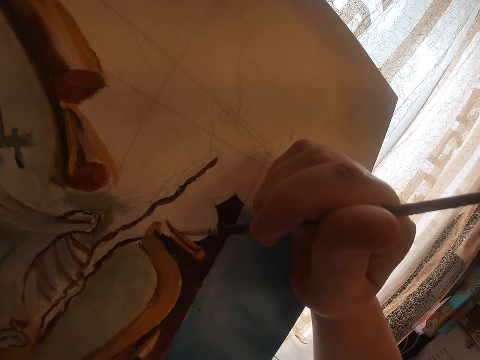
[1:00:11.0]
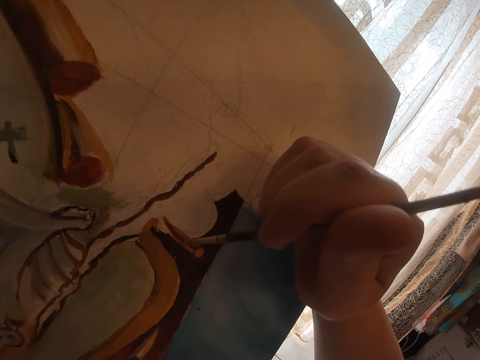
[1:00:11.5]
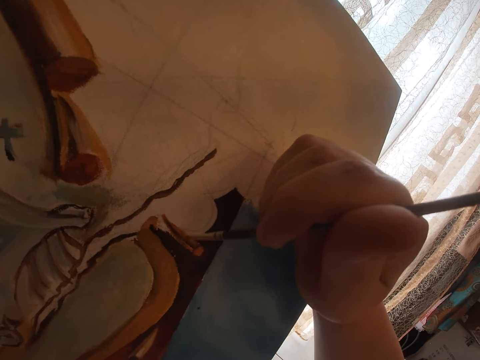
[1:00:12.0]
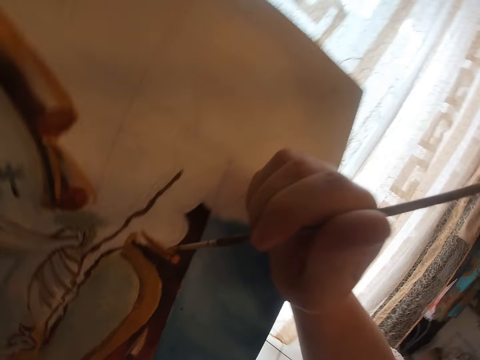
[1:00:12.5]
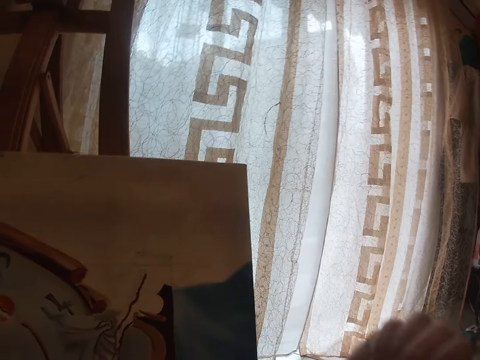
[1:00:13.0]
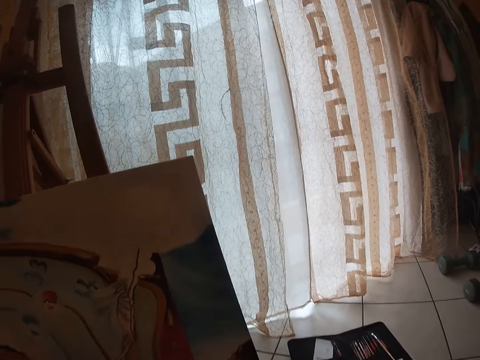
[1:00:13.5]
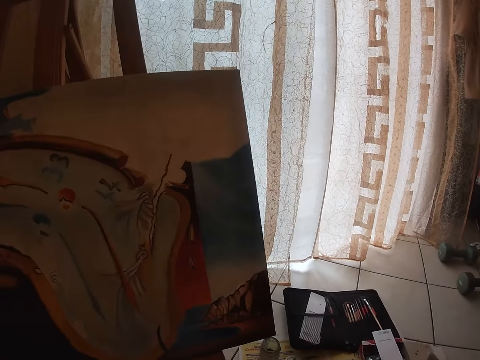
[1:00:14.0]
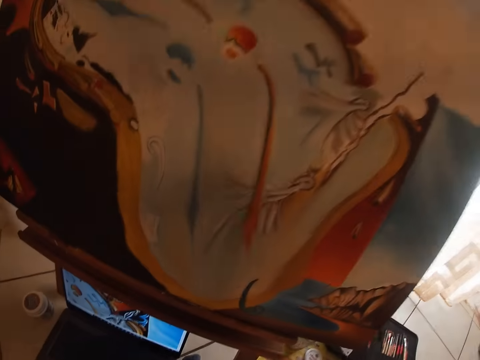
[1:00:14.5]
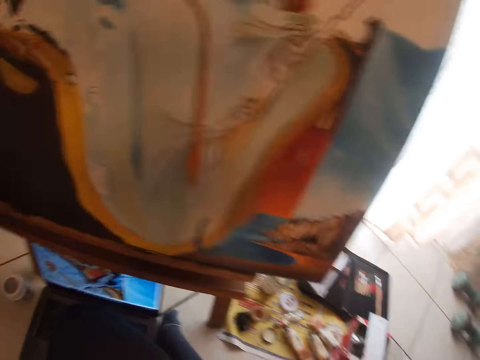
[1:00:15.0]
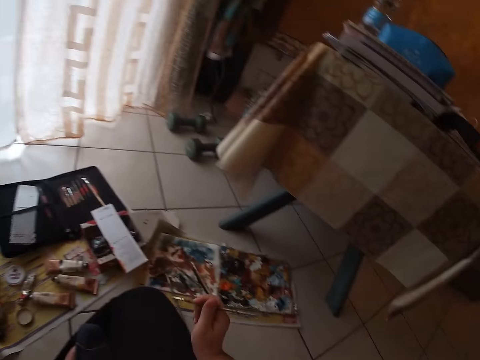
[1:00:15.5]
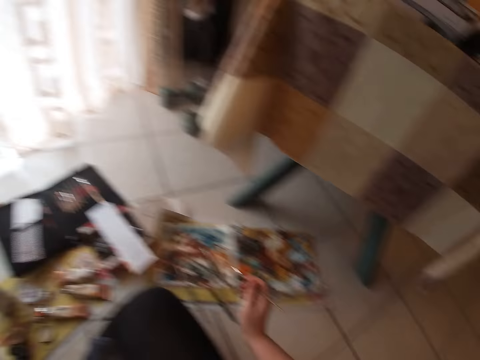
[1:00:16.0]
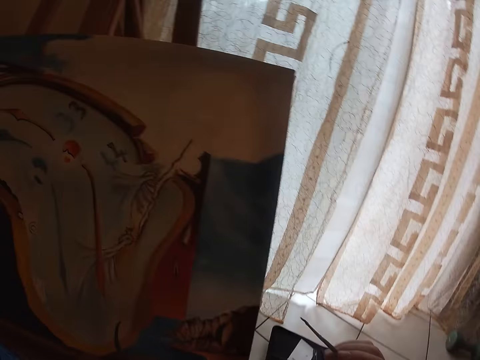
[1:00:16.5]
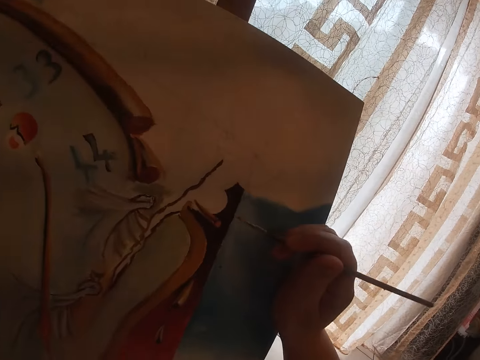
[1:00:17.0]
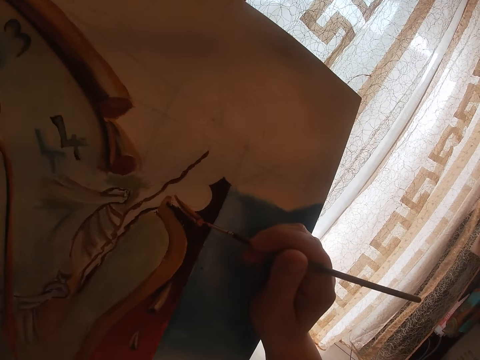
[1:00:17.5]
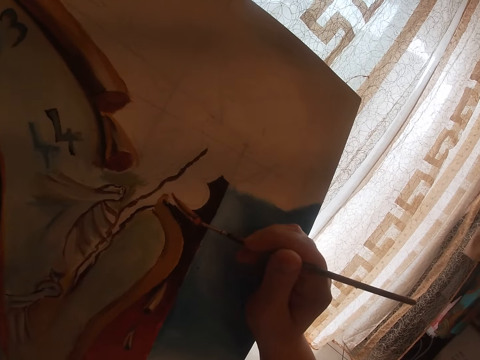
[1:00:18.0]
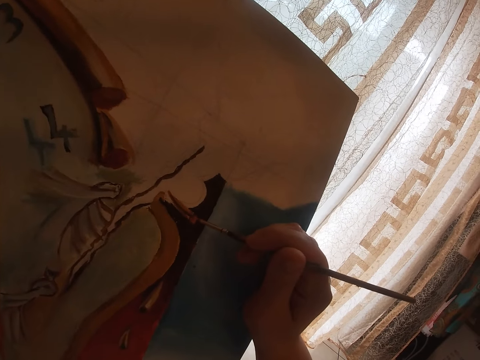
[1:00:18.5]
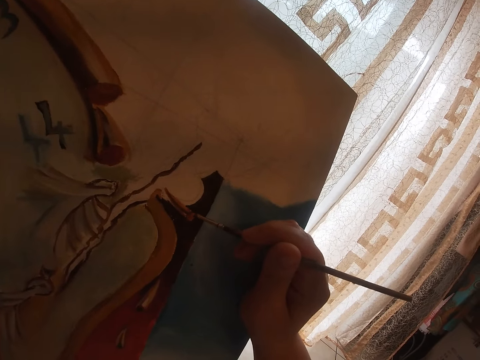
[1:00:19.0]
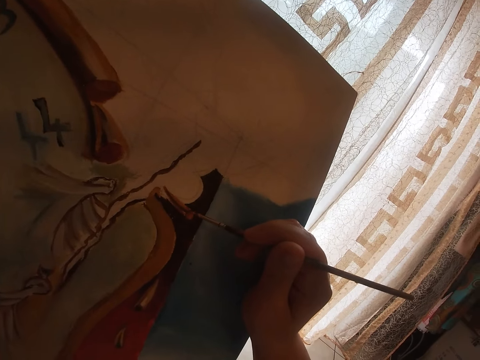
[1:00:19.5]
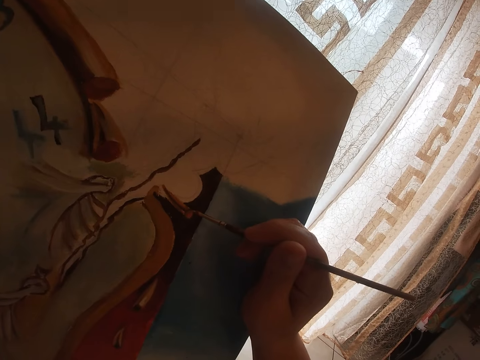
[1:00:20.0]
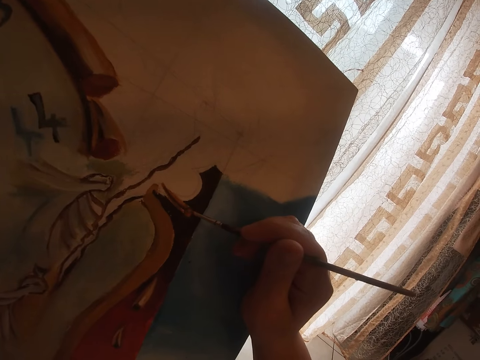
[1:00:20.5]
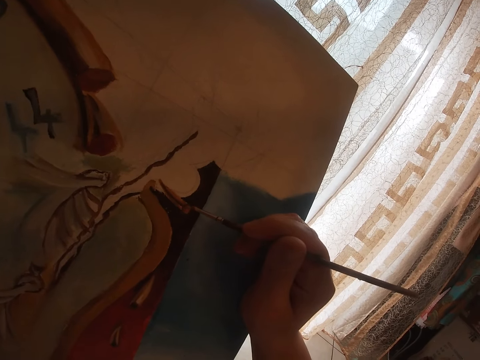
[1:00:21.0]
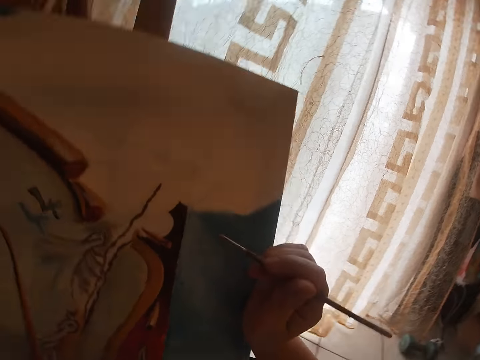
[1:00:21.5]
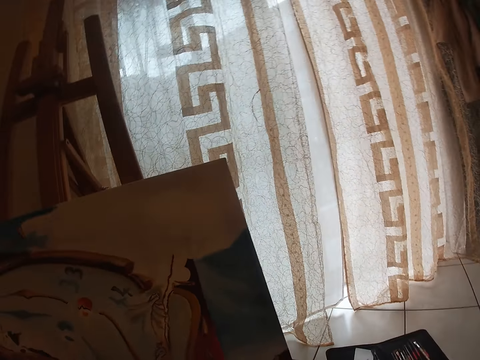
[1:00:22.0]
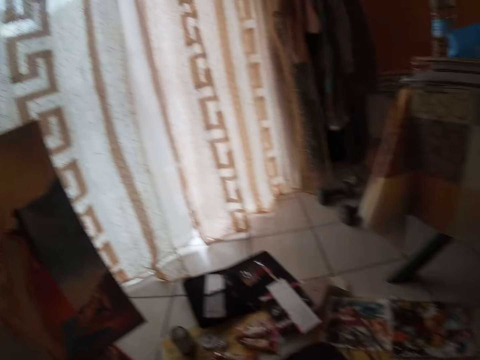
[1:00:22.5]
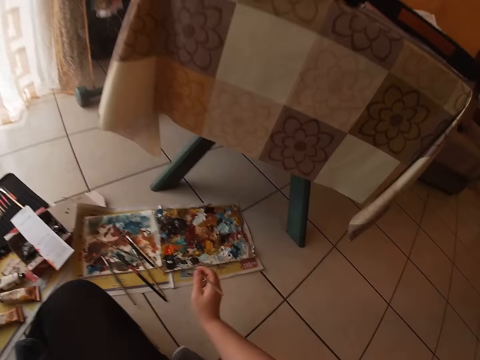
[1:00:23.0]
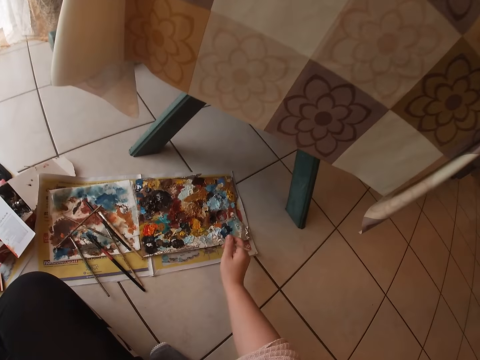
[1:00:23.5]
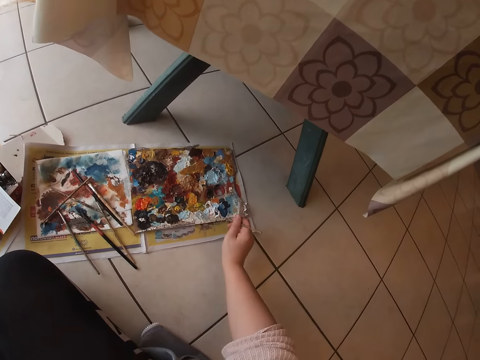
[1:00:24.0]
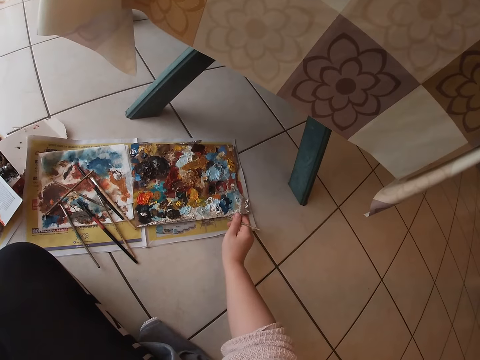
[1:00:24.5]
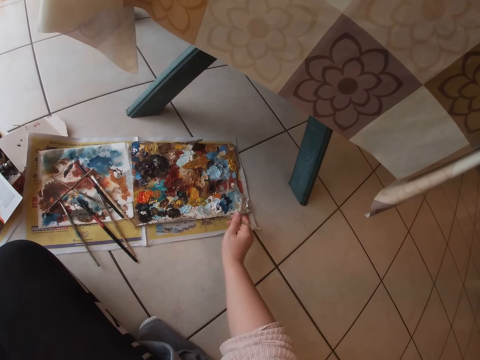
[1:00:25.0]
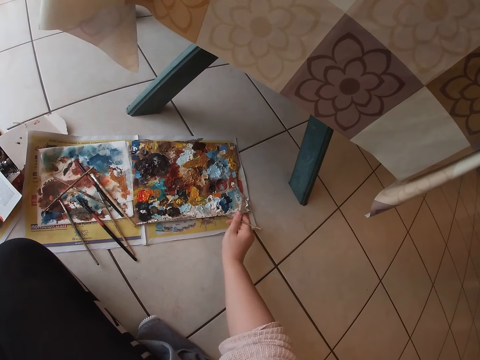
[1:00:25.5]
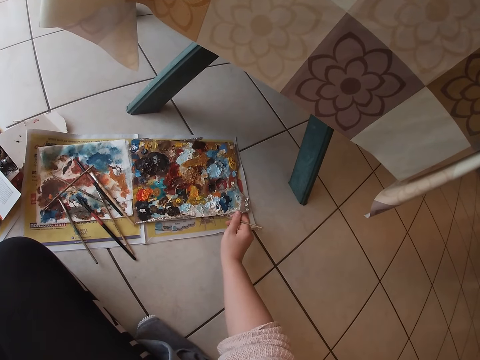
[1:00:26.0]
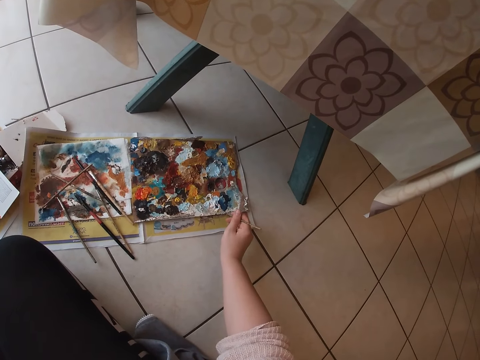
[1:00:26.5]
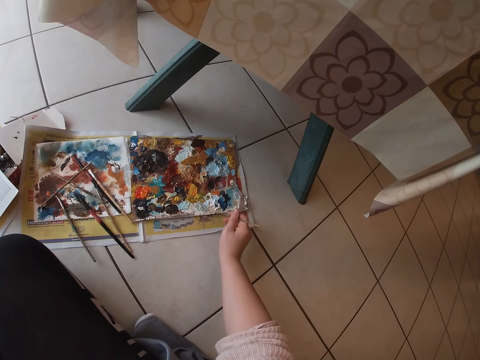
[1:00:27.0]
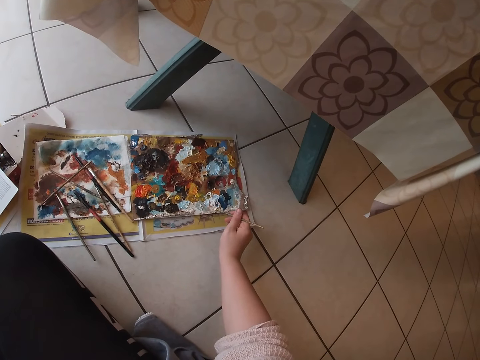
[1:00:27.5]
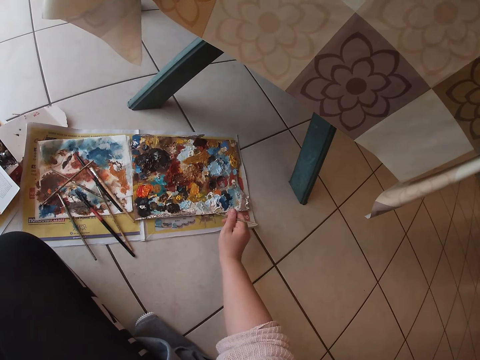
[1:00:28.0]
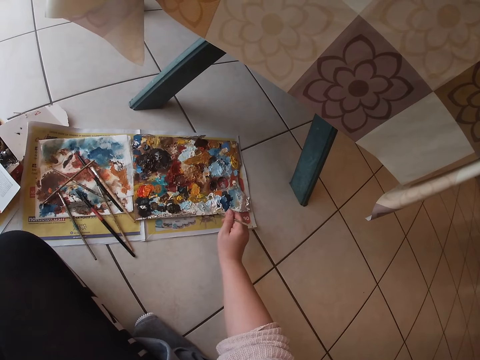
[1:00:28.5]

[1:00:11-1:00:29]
The camera wearer removes the second brush from the painting. He looks at the laptop. He dips the brush in the paint. He paints with the second brush in his right hand. He dabs the second paint brush into the palette.

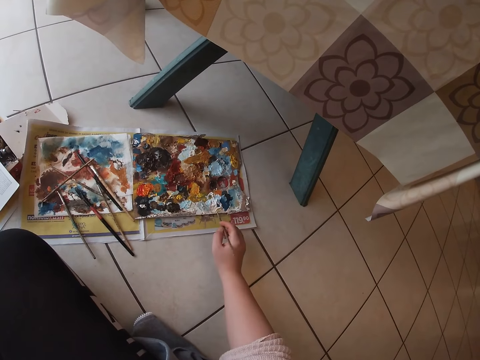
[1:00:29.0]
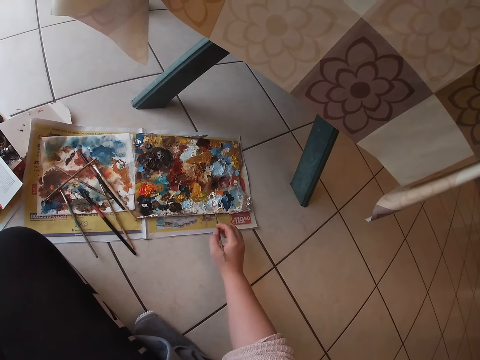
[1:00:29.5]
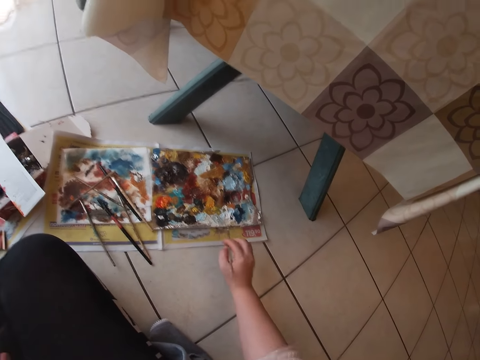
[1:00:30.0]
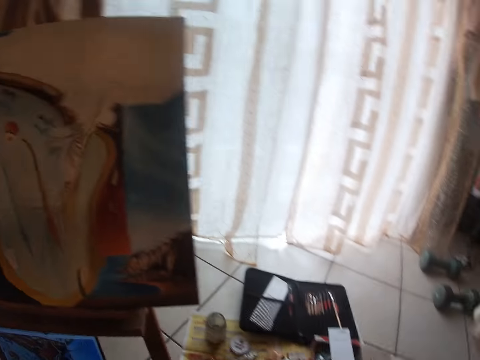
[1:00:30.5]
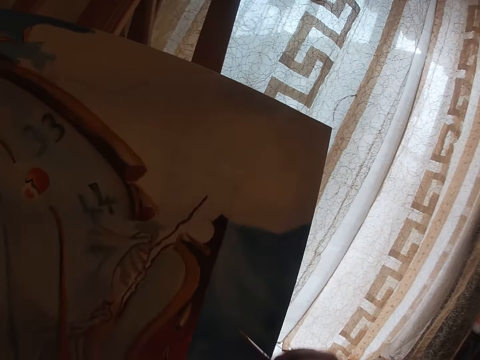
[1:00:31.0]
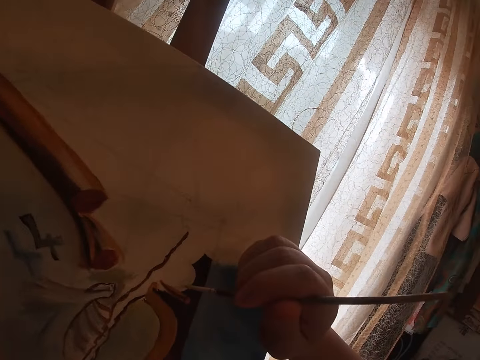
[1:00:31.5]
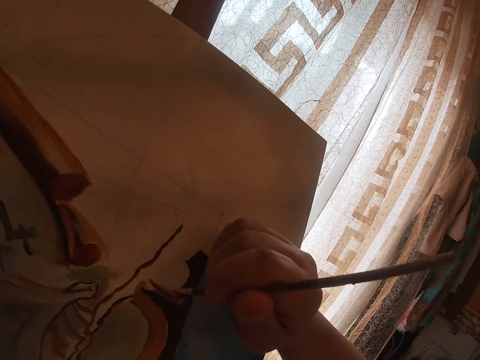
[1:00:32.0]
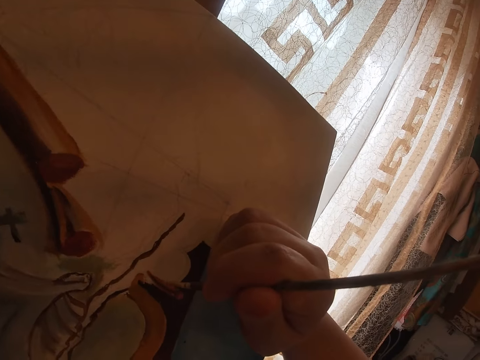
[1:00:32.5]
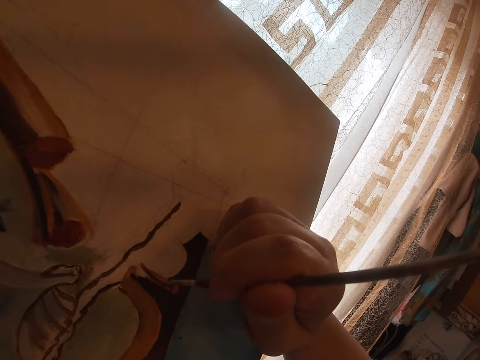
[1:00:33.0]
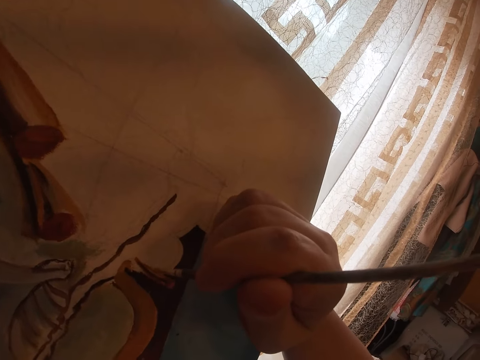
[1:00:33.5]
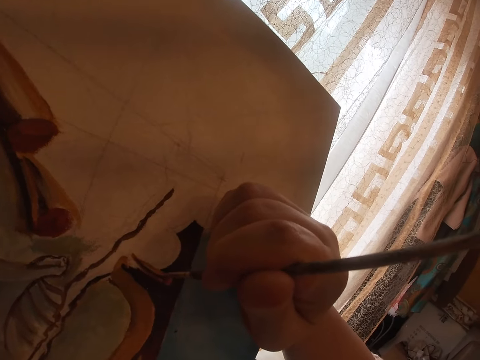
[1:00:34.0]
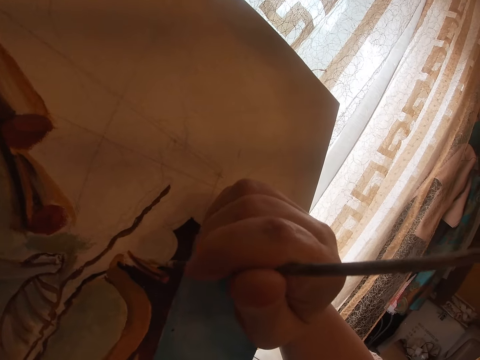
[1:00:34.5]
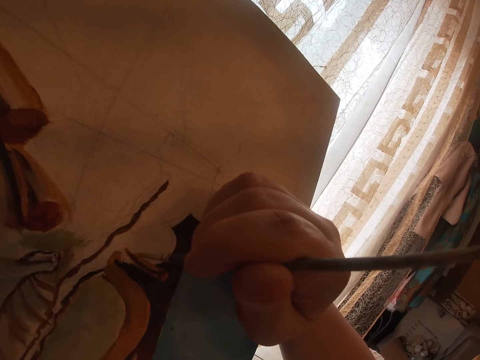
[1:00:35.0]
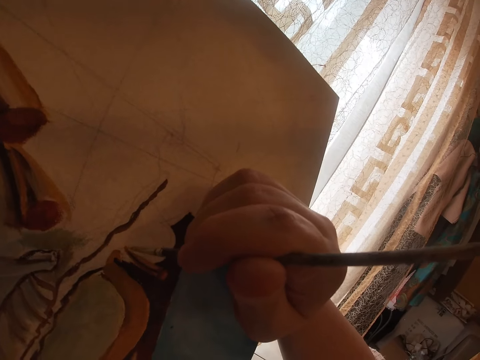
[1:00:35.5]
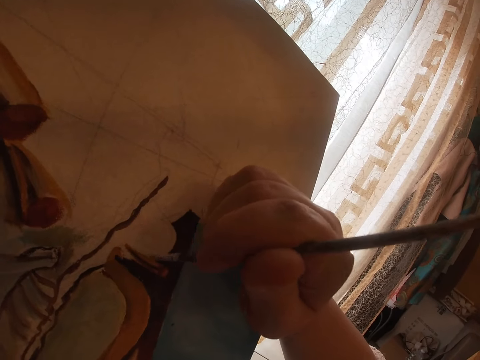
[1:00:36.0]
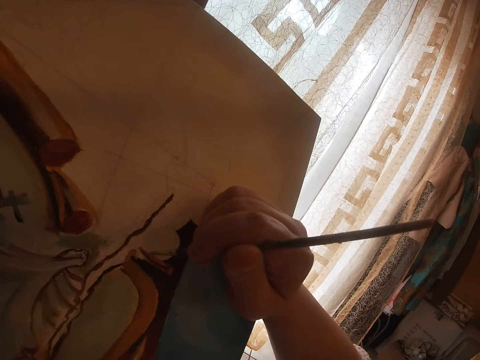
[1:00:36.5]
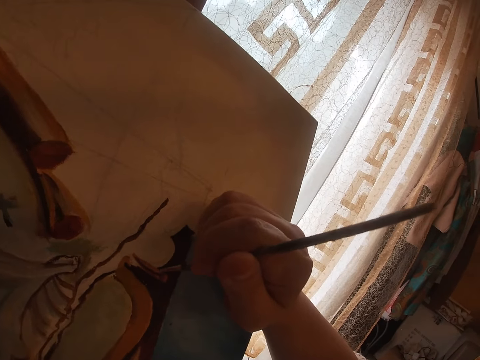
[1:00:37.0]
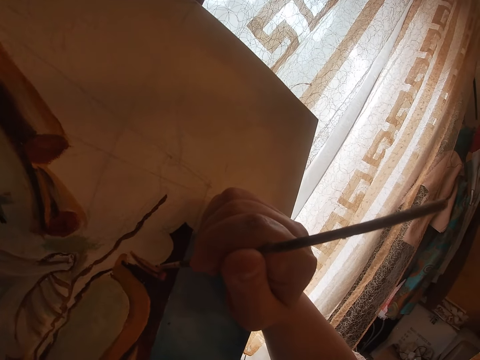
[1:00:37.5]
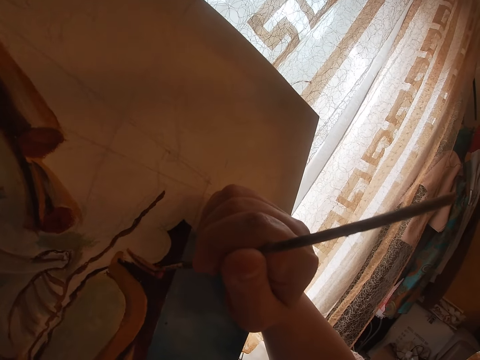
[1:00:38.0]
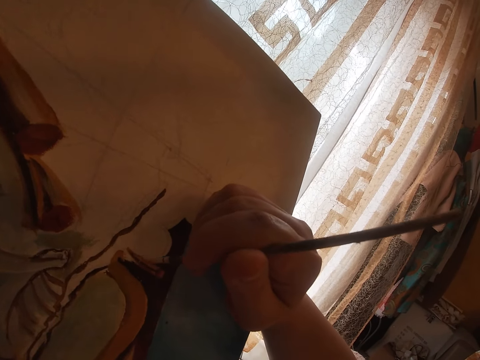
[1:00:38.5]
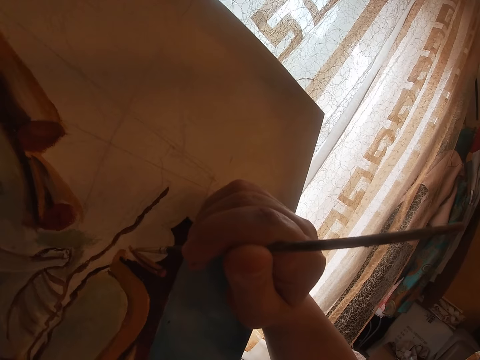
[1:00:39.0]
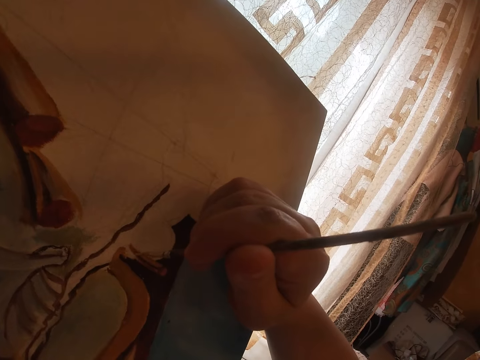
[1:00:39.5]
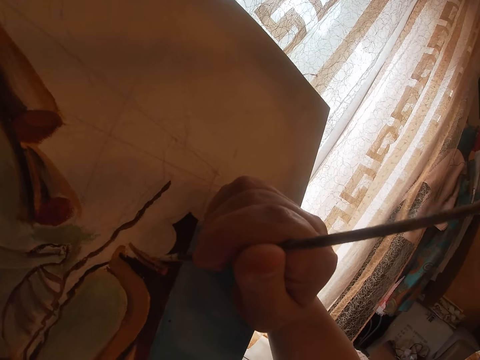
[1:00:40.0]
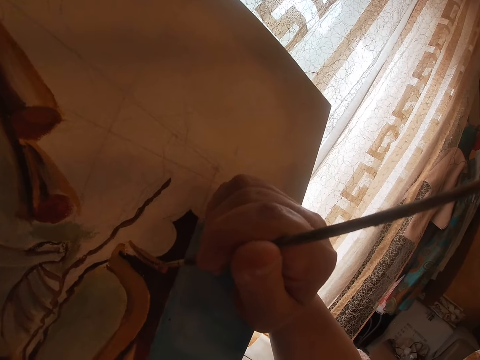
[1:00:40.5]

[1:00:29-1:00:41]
The camera wearer paints with the second brush in his right hand.
